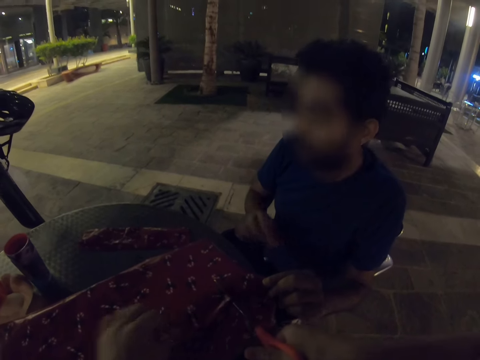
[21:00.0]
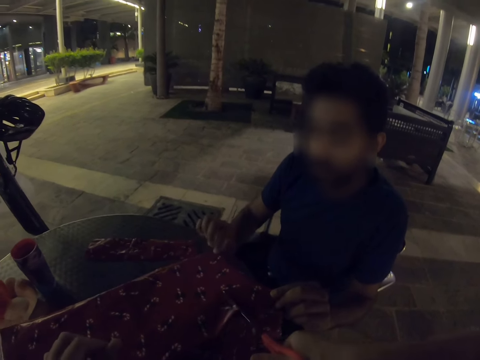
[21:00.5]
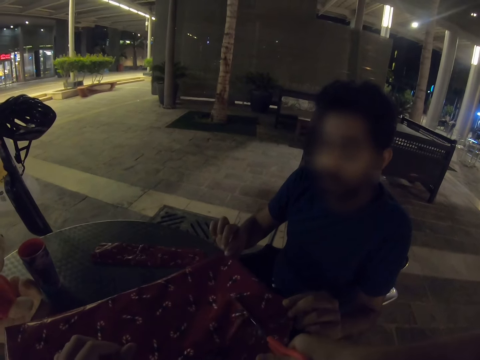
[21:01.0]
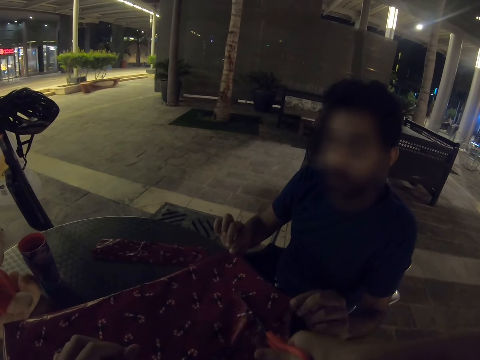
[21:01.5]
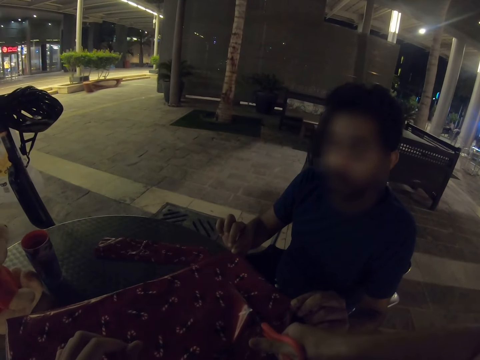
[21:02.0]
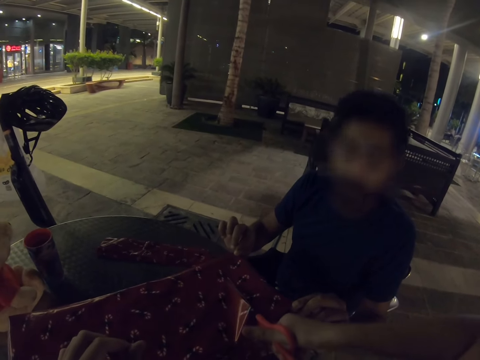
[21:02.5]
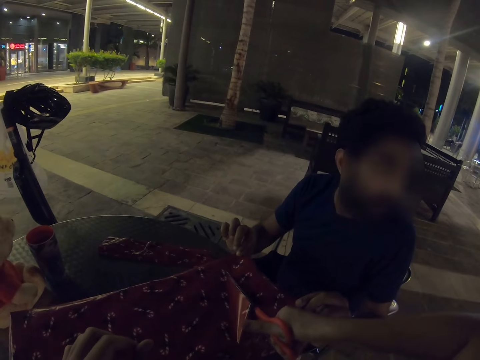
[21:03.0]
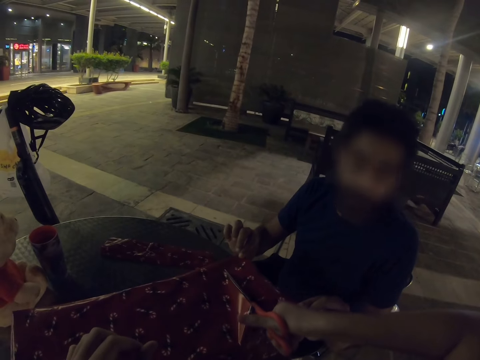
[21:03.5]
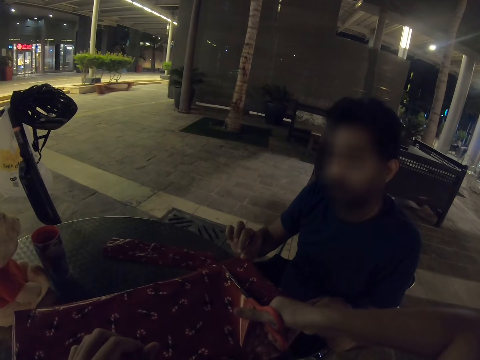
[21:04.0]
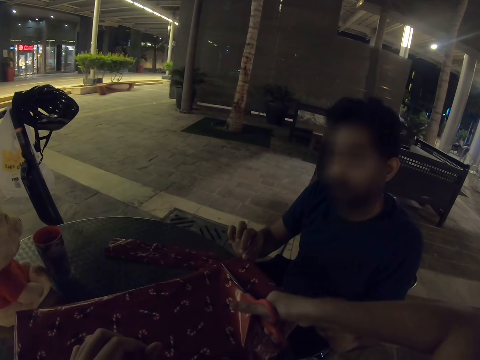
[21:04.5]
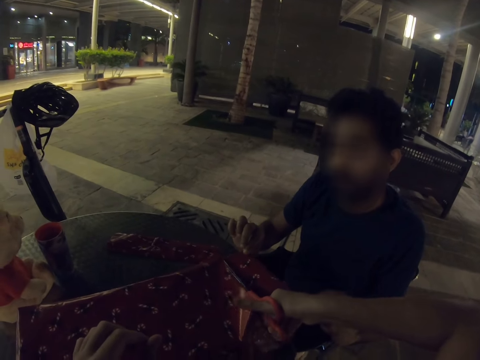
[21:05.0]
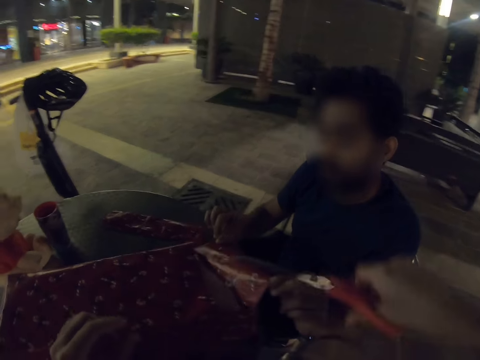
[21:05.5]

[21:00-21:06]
The camera wearer cuts the gift wrapper with scissors.

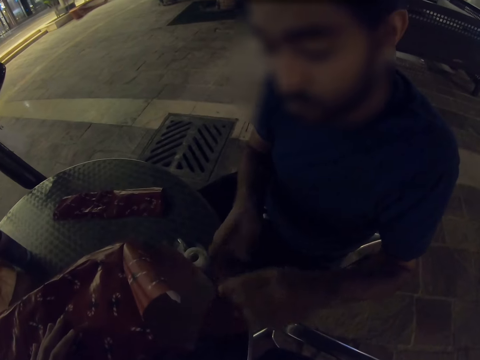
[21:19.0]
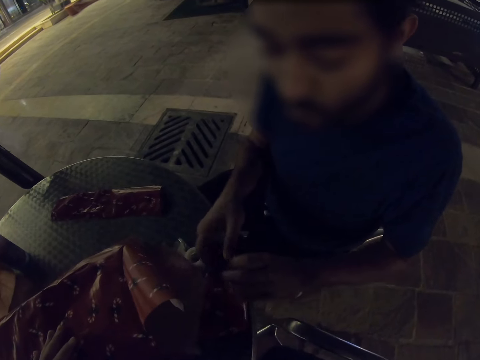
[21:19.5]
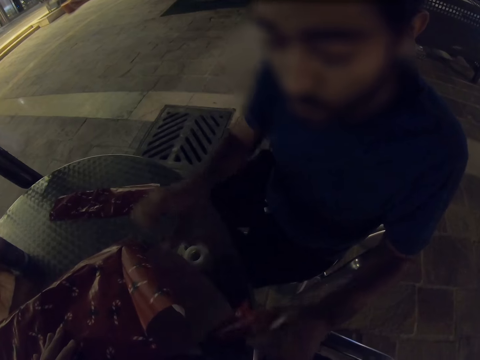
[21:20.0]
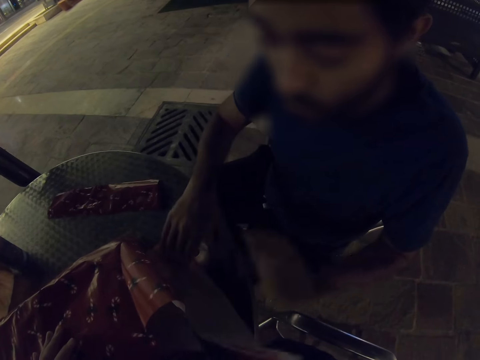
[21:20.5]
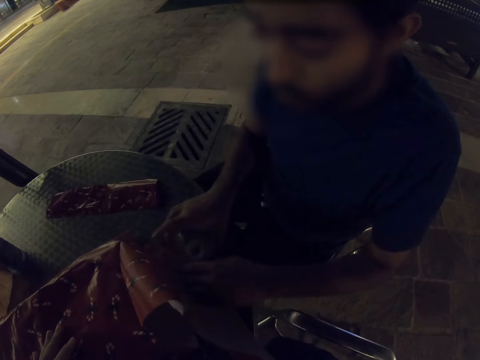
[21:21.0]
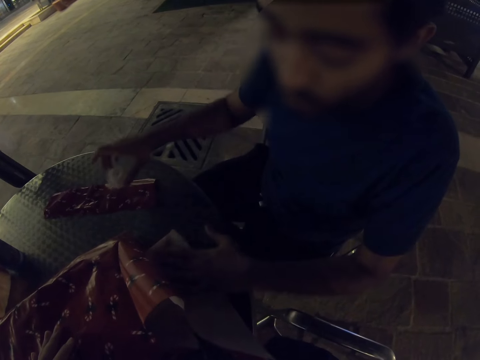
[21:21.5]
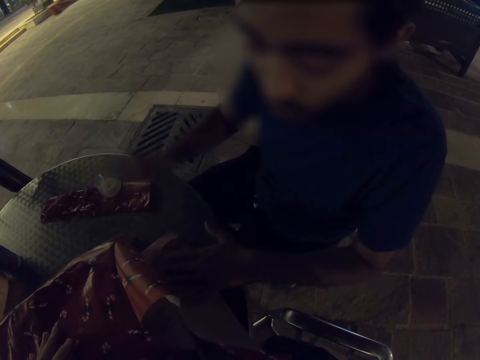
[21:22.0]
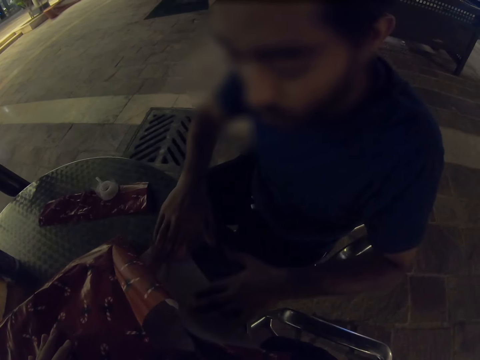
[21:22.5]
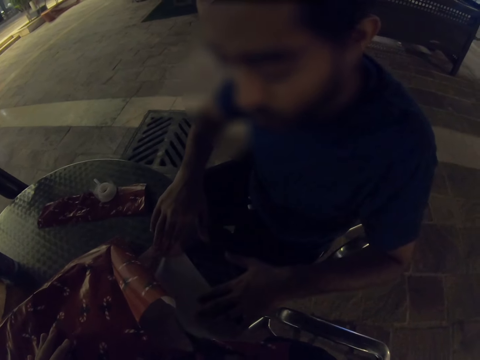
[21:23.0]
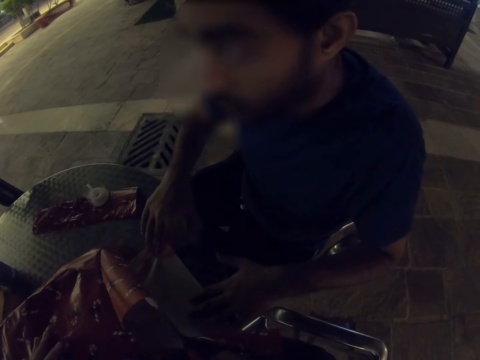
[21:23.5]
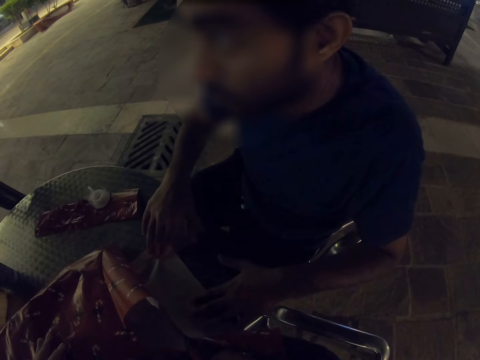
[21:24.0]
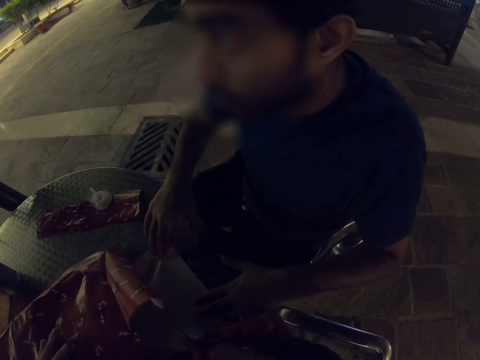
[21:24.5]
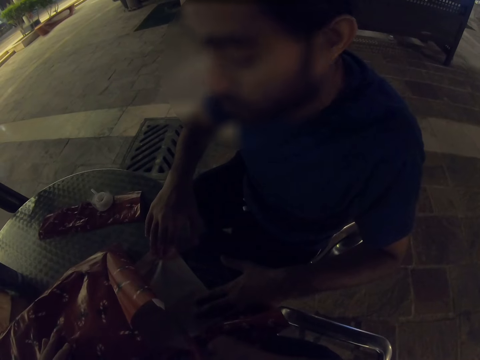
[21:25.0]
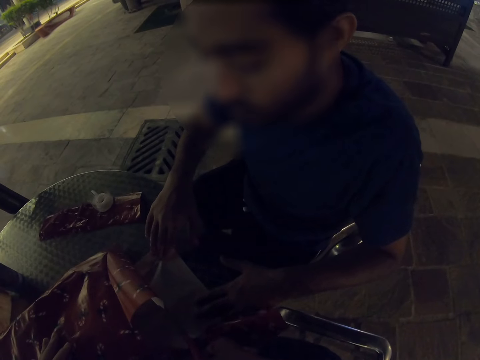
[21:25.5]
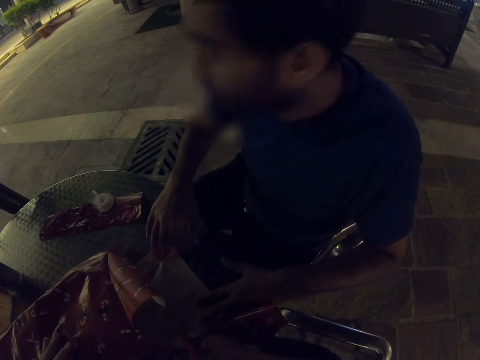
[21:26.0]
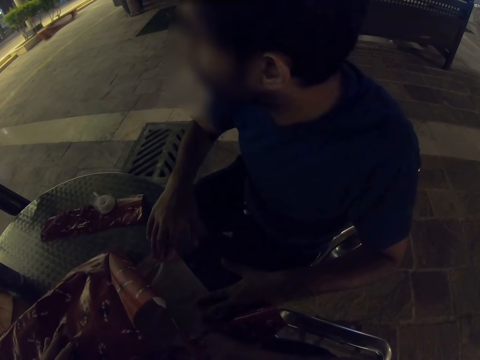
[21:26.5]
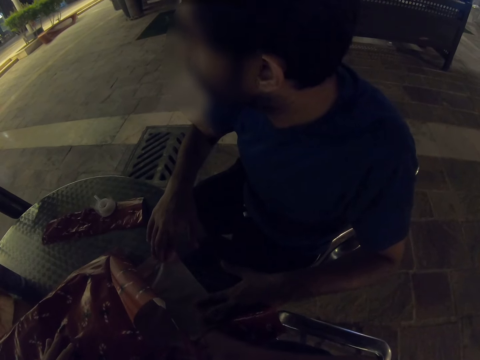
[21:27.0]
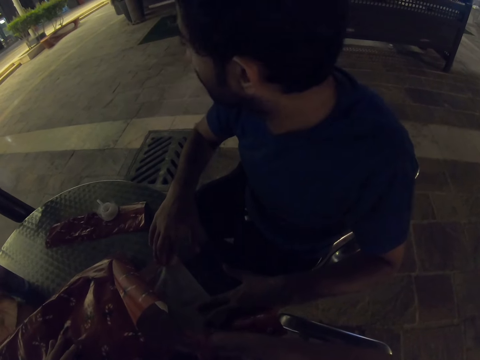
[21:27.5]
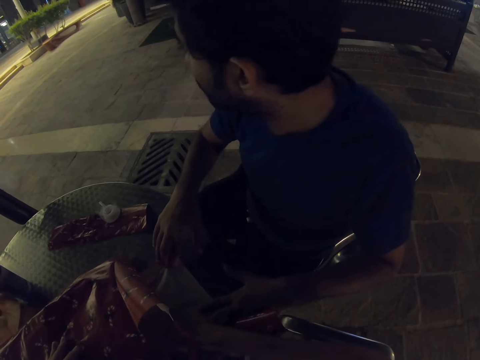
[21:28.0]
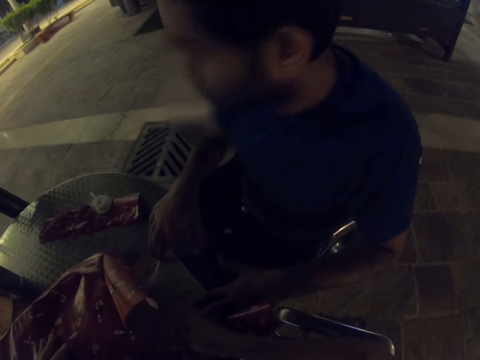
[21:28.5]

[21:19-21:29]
A man holds the gift wrapper. The man moves the cello tape on the table. The man holds the gift wrapper. The camera wearer cuts the gift wrapping.

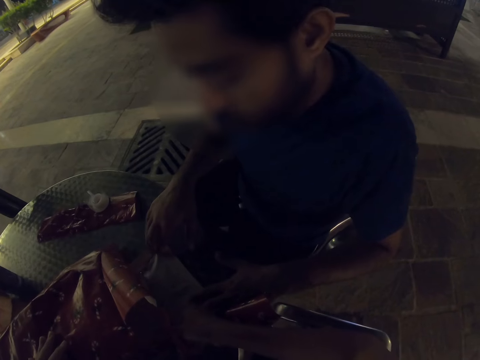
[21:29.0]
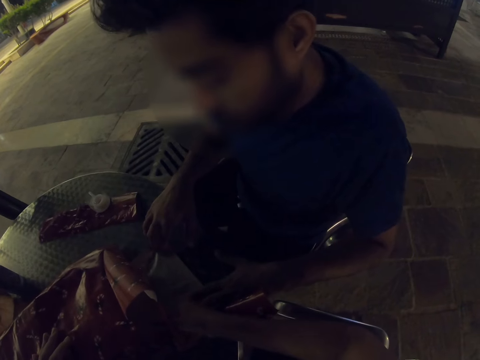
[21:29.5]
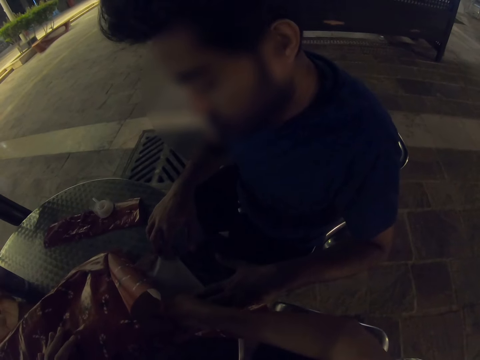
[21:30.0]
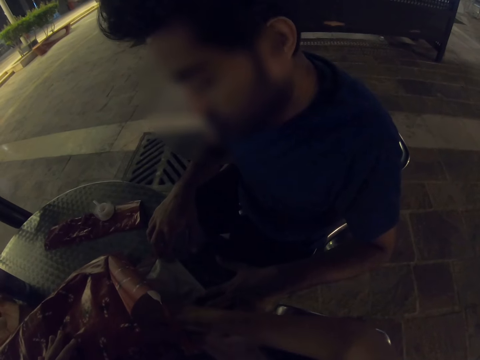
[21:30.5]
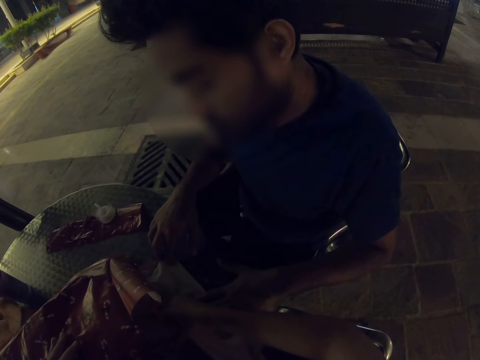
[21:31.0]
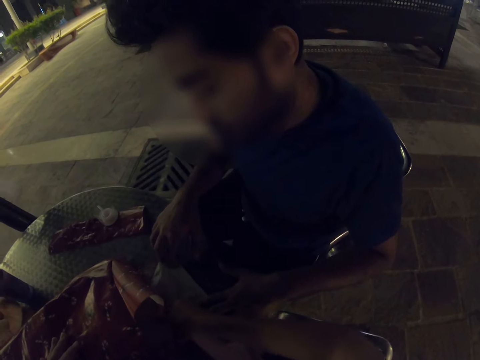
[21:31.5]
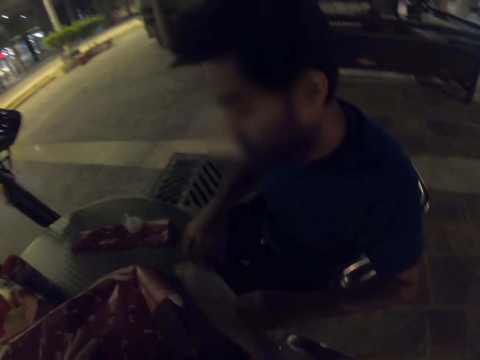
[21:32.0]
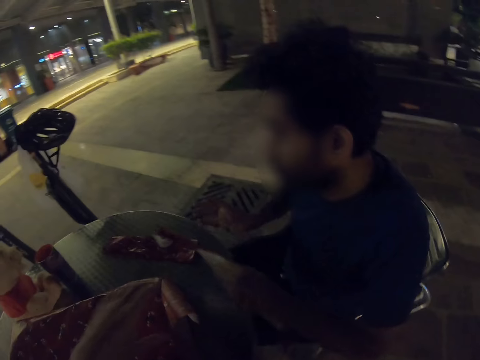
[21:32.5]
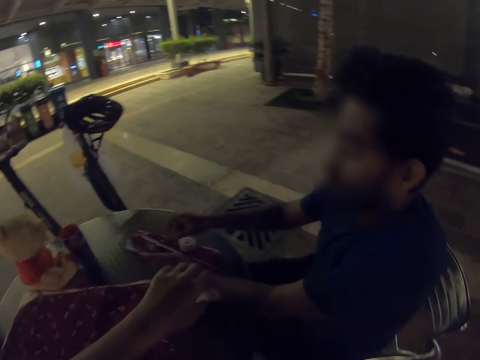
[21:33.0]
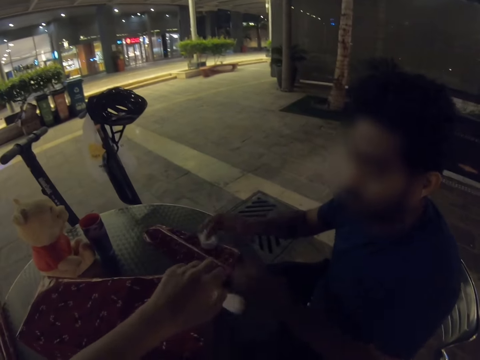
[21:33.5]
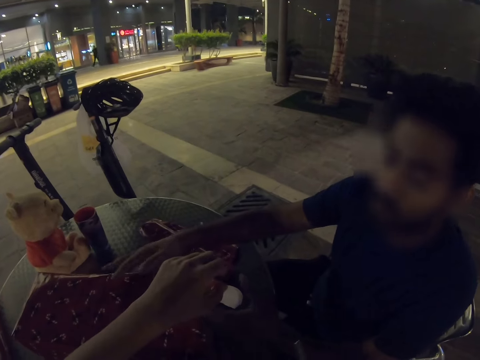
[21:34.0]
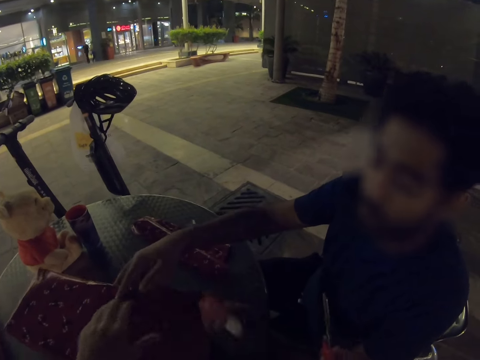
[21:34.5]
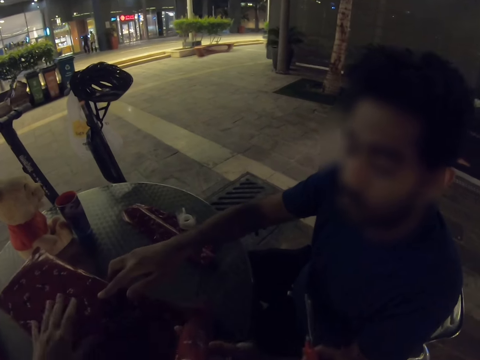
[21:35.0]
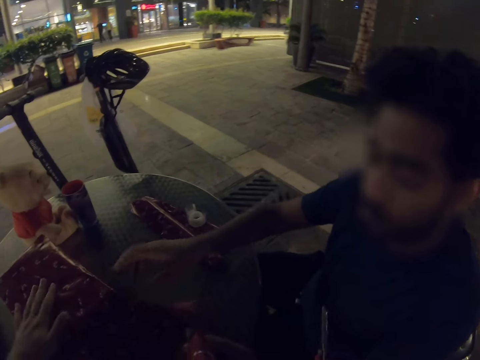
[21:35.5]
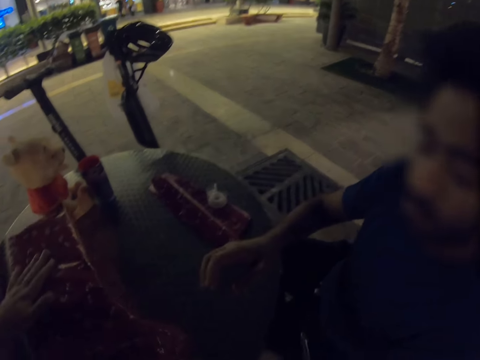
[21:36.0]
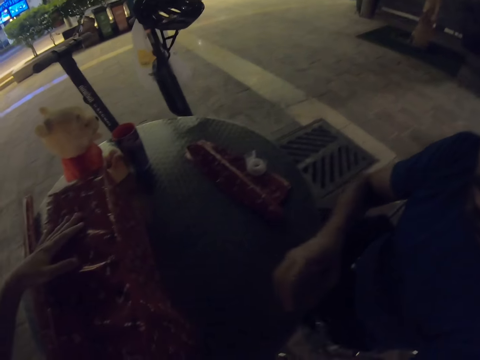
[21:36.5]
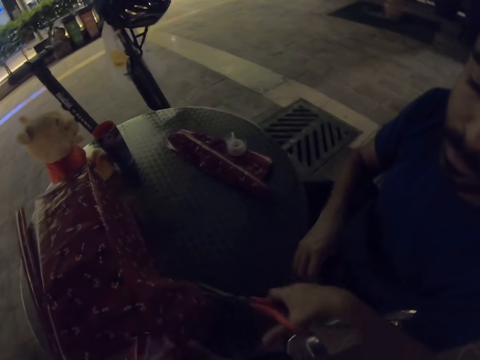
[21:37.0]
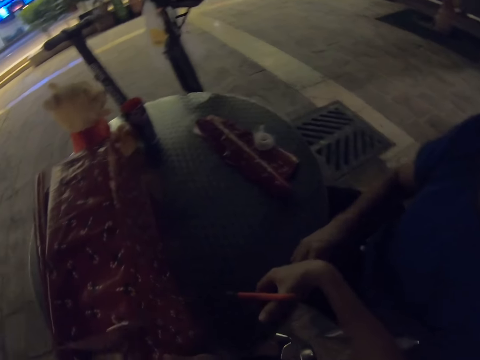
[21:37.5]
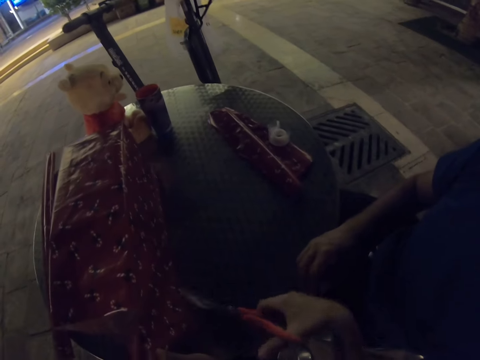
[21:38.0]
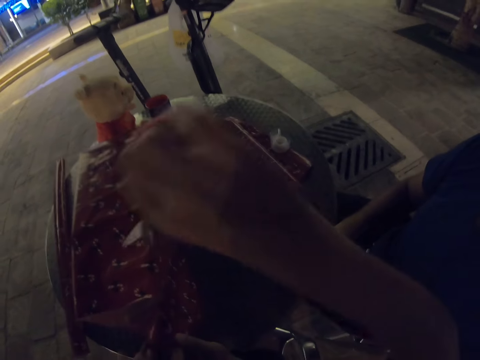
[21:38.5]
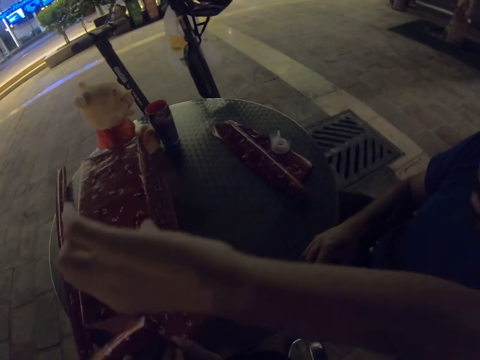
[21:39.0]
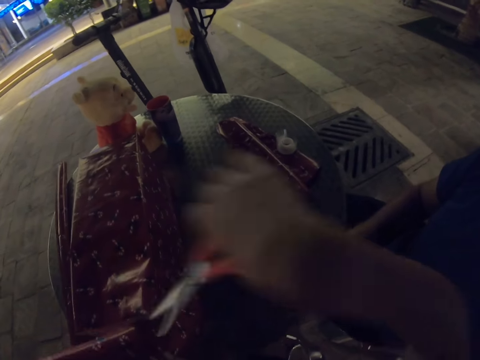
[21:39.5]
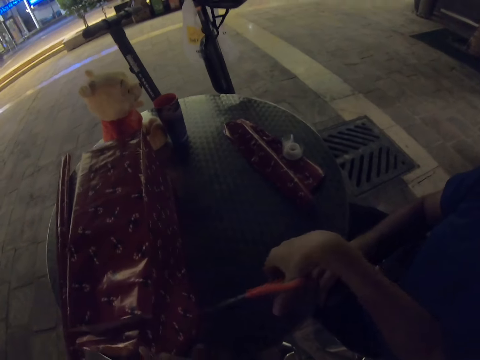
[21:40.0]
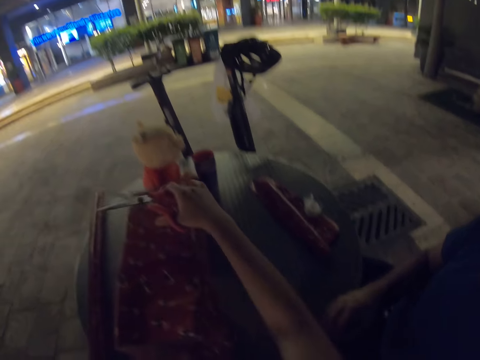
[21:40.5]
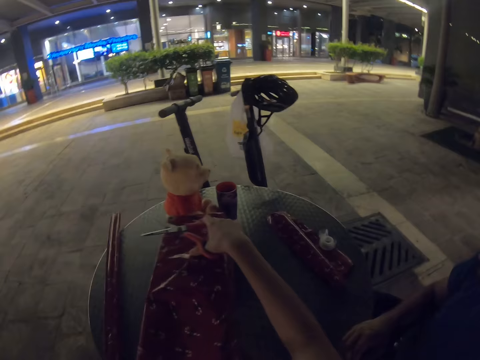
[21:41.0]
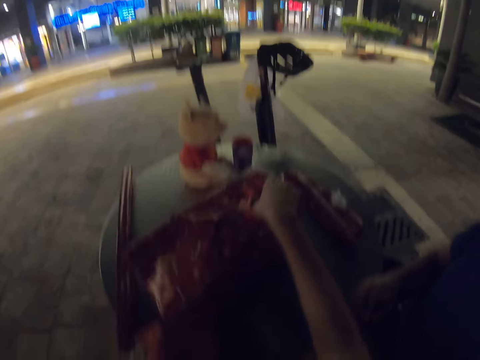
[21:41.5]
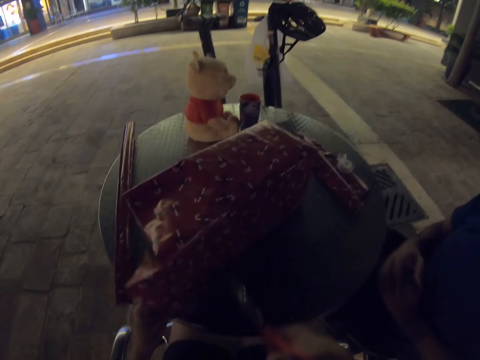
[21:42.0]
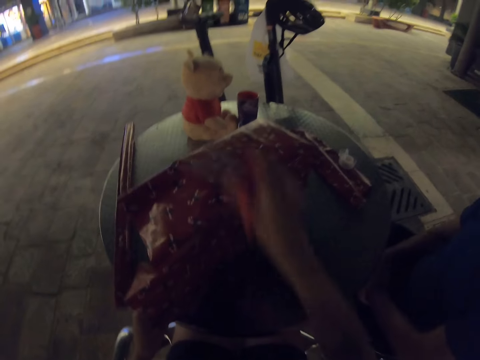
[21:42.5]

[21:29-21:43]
The camera wearer cuts the gift wrapper with scissors. A man places the extra gift wrapper piece on the table. The camera wearer turns around the gift box. They cut the gift wrapper with scissors.
